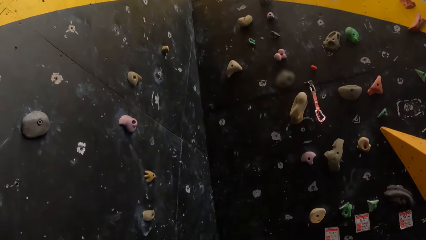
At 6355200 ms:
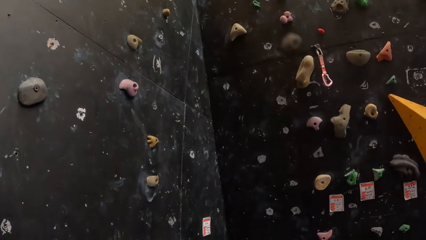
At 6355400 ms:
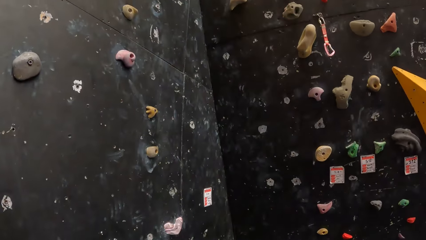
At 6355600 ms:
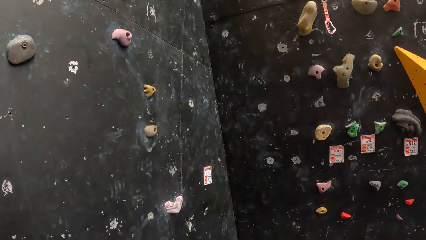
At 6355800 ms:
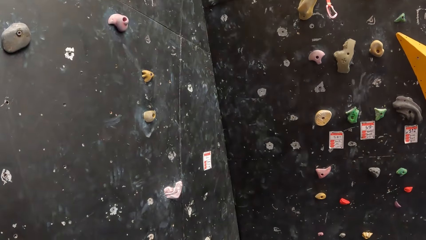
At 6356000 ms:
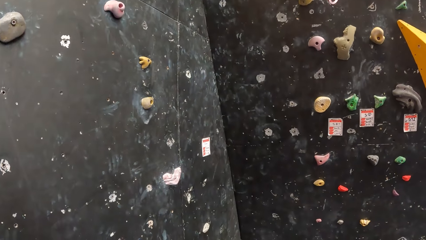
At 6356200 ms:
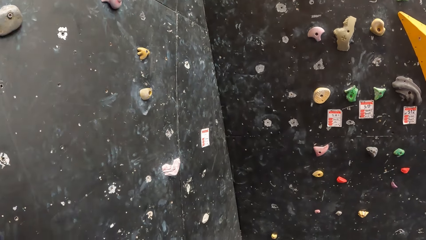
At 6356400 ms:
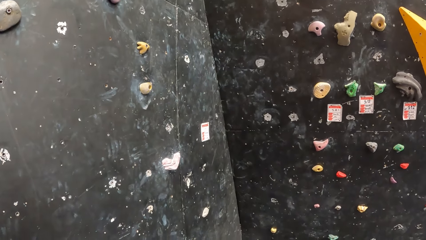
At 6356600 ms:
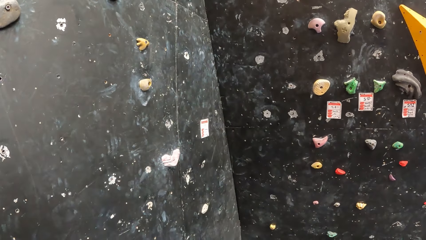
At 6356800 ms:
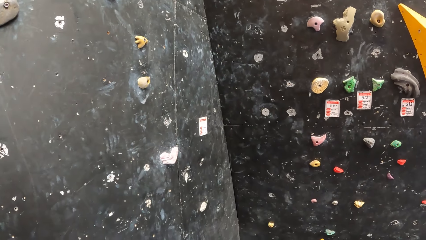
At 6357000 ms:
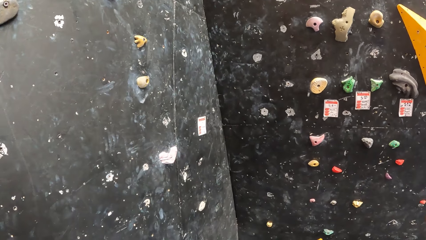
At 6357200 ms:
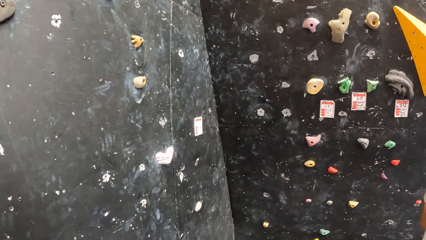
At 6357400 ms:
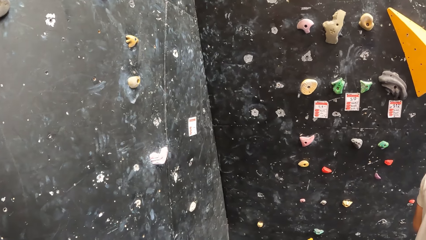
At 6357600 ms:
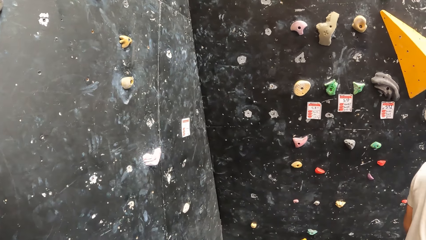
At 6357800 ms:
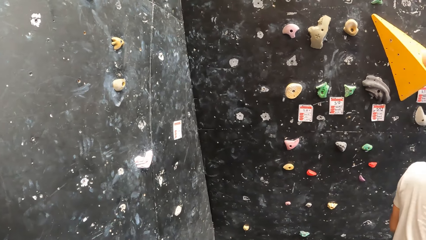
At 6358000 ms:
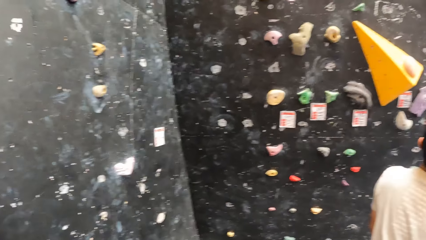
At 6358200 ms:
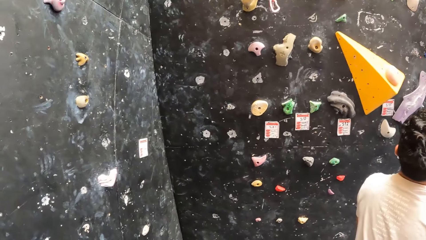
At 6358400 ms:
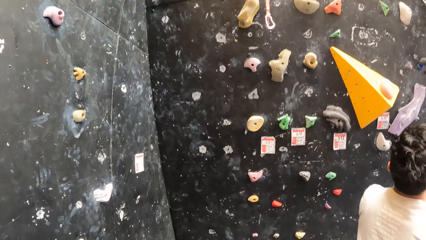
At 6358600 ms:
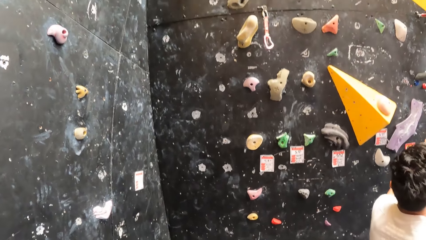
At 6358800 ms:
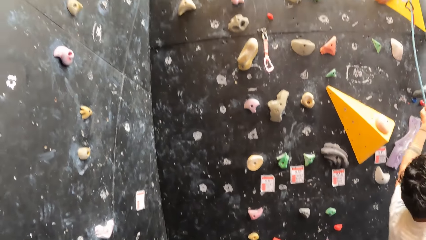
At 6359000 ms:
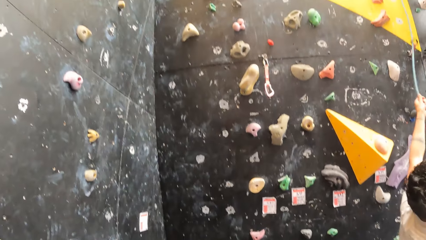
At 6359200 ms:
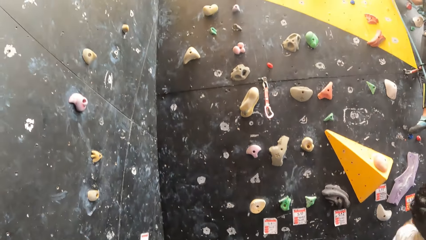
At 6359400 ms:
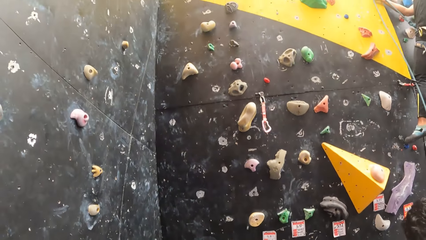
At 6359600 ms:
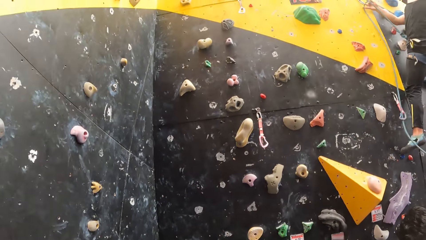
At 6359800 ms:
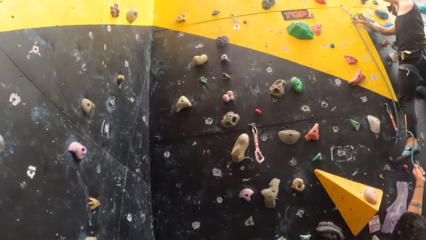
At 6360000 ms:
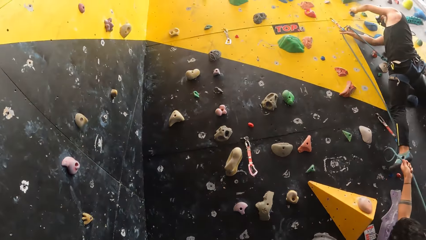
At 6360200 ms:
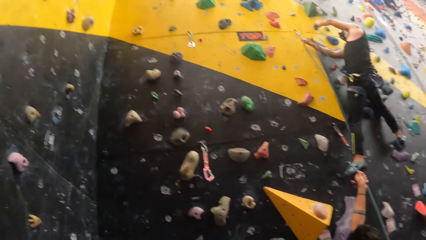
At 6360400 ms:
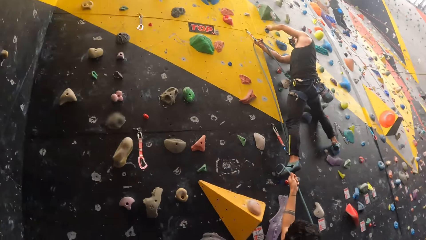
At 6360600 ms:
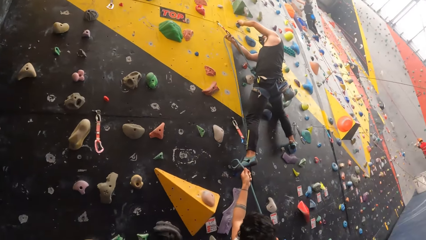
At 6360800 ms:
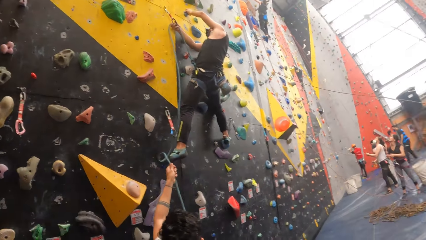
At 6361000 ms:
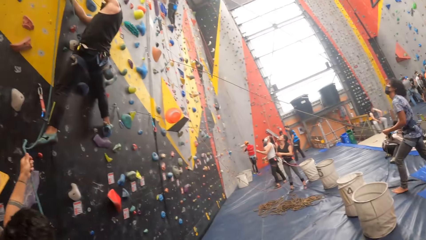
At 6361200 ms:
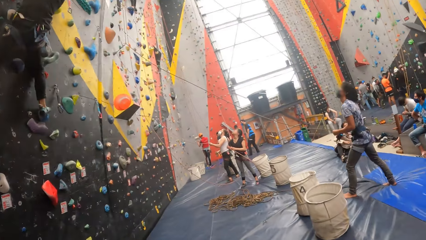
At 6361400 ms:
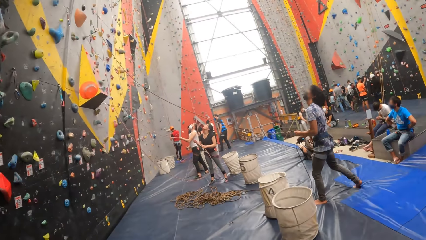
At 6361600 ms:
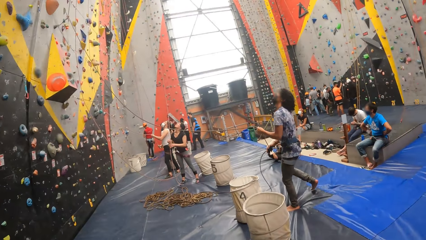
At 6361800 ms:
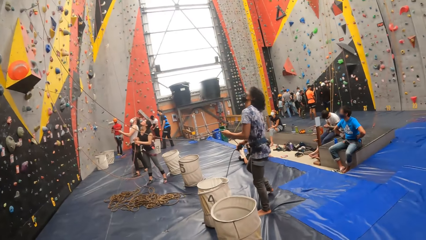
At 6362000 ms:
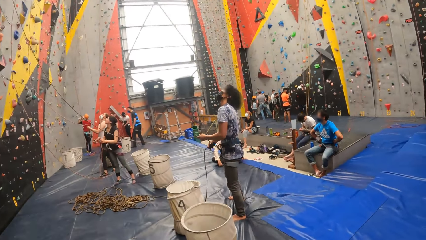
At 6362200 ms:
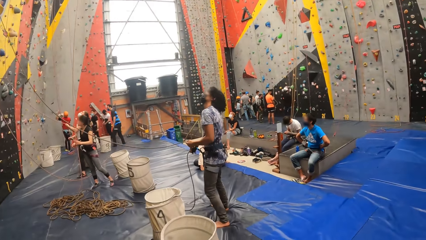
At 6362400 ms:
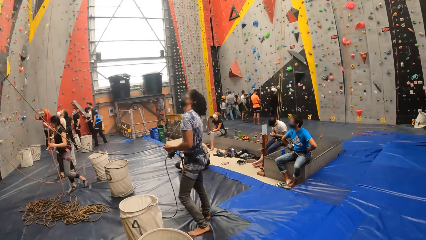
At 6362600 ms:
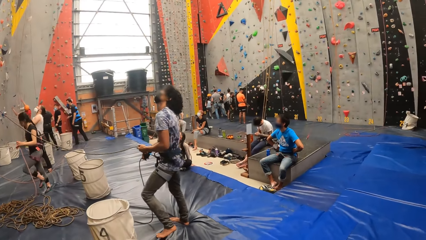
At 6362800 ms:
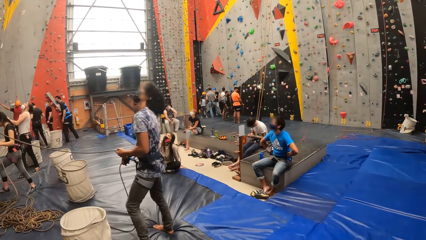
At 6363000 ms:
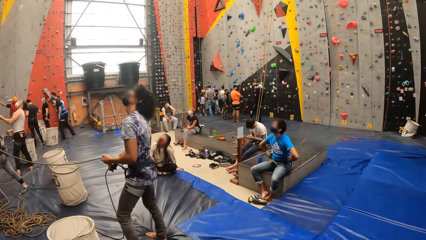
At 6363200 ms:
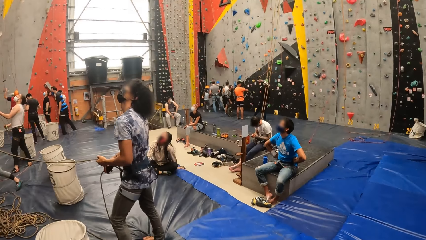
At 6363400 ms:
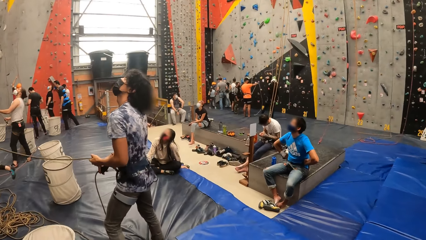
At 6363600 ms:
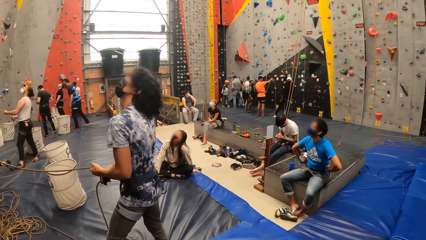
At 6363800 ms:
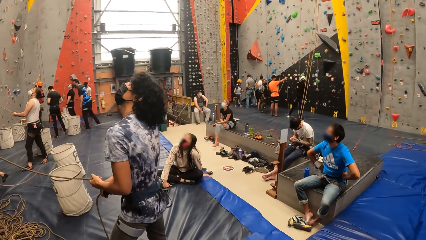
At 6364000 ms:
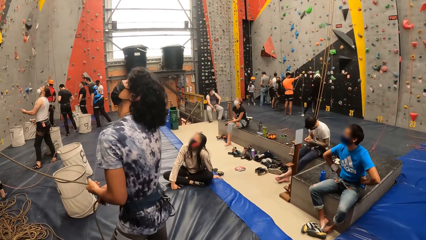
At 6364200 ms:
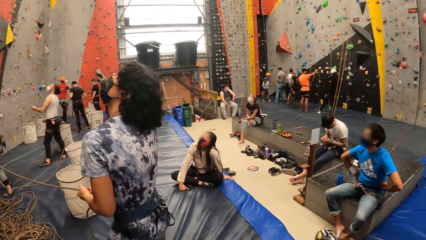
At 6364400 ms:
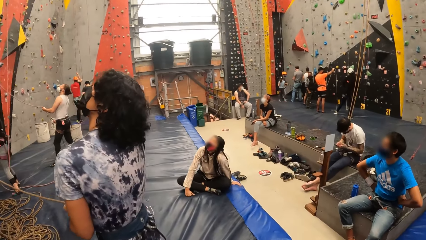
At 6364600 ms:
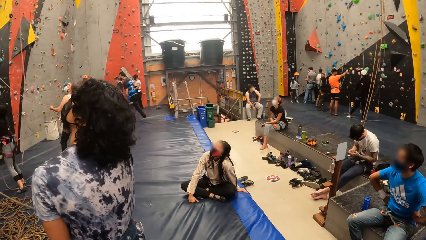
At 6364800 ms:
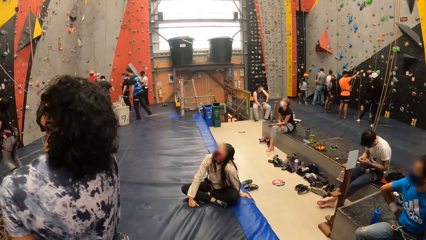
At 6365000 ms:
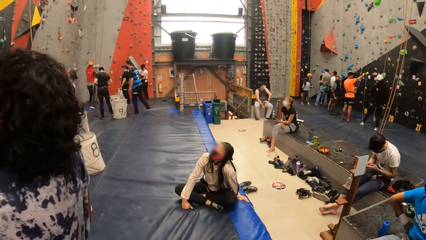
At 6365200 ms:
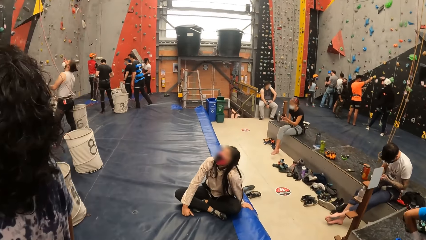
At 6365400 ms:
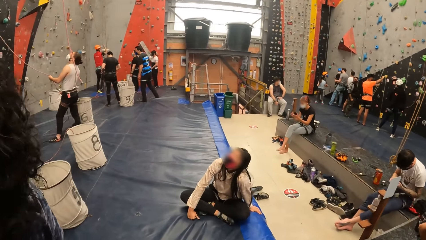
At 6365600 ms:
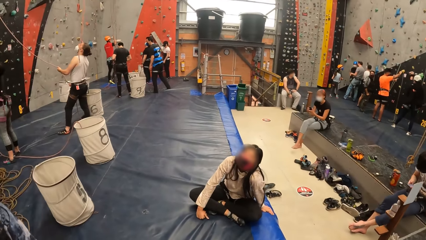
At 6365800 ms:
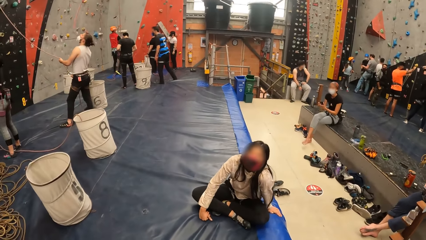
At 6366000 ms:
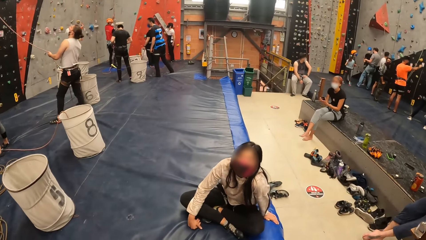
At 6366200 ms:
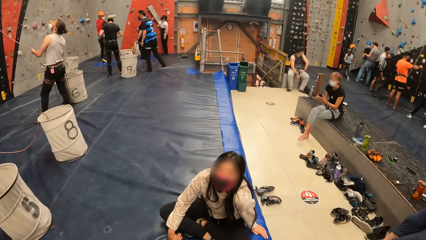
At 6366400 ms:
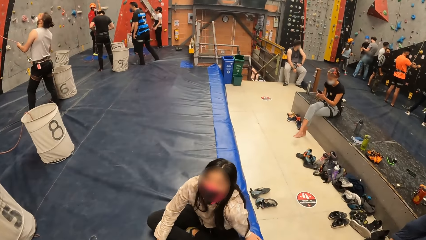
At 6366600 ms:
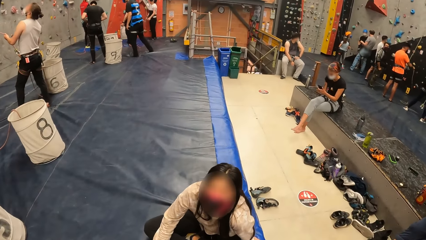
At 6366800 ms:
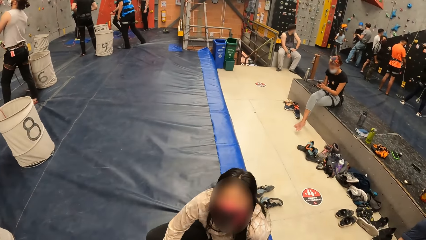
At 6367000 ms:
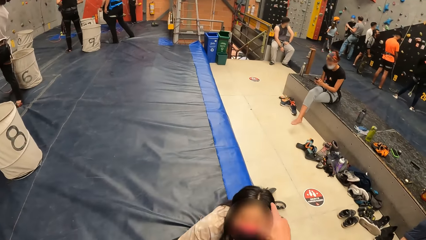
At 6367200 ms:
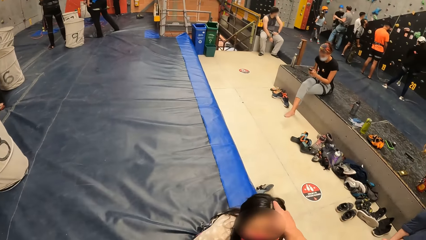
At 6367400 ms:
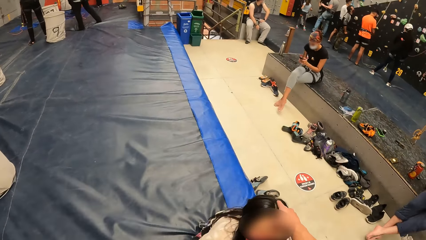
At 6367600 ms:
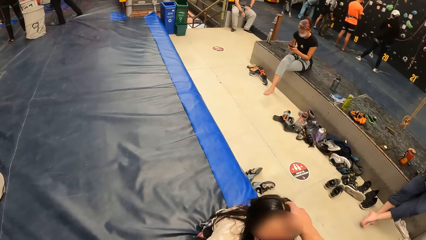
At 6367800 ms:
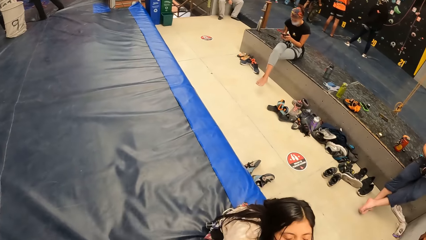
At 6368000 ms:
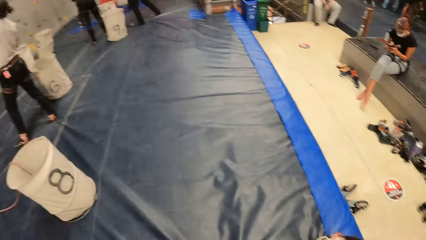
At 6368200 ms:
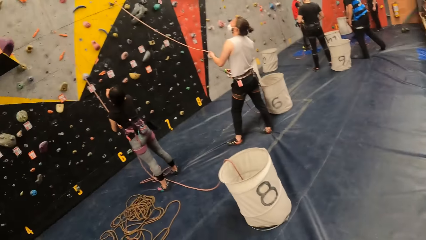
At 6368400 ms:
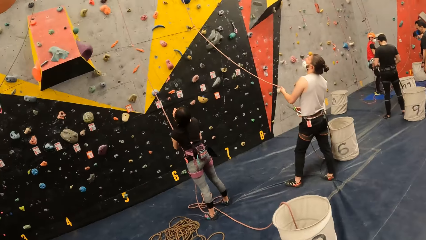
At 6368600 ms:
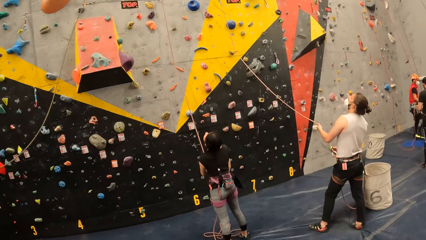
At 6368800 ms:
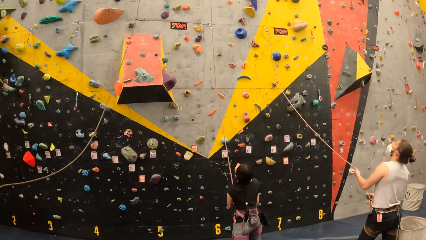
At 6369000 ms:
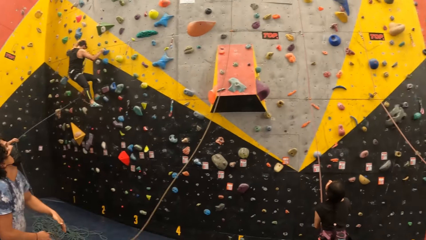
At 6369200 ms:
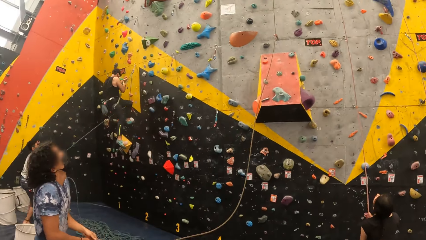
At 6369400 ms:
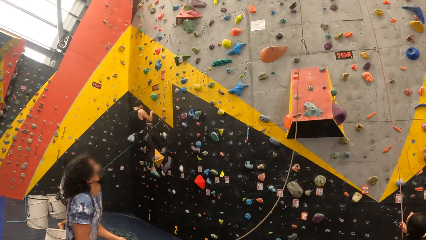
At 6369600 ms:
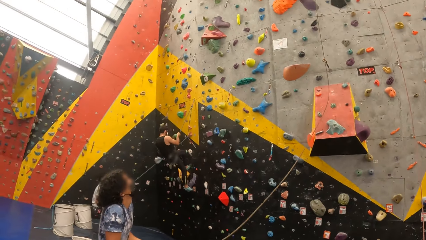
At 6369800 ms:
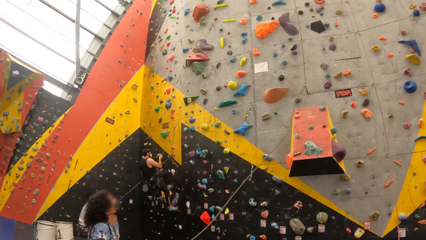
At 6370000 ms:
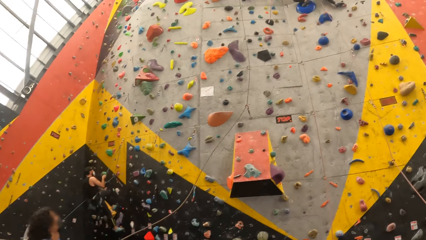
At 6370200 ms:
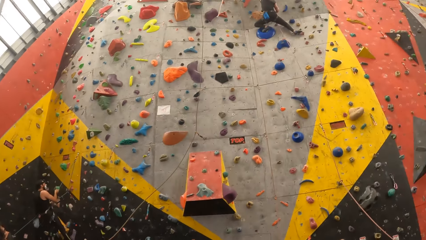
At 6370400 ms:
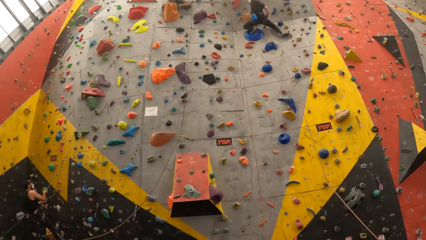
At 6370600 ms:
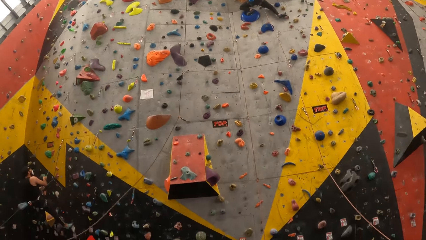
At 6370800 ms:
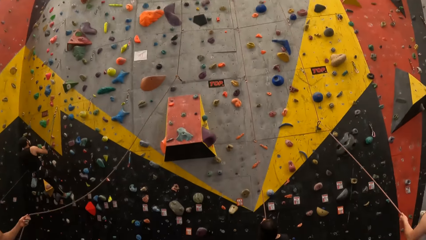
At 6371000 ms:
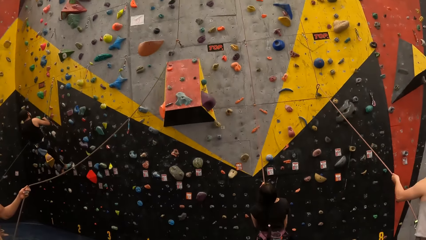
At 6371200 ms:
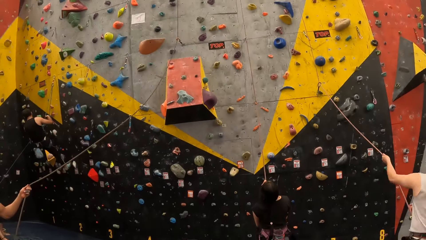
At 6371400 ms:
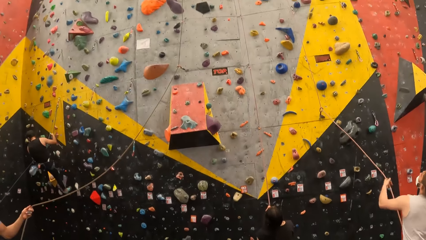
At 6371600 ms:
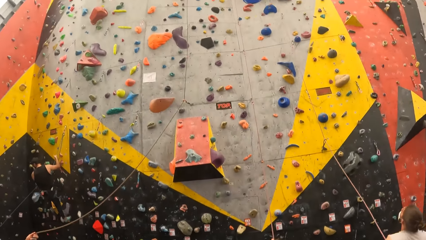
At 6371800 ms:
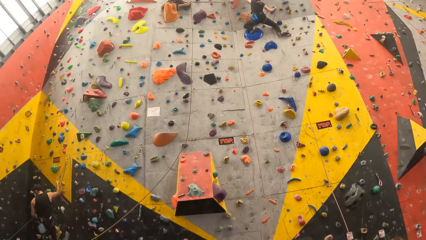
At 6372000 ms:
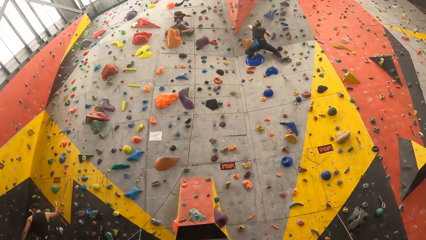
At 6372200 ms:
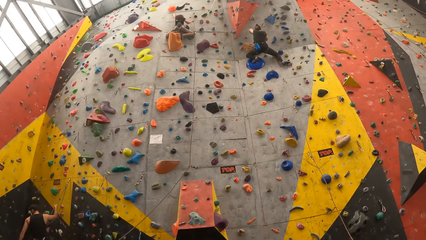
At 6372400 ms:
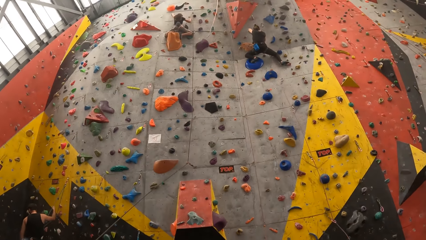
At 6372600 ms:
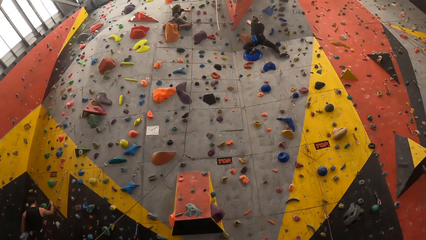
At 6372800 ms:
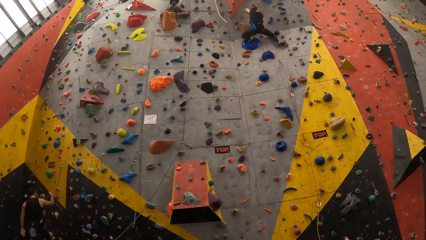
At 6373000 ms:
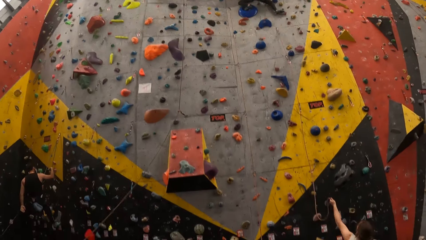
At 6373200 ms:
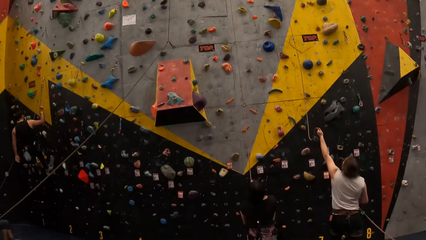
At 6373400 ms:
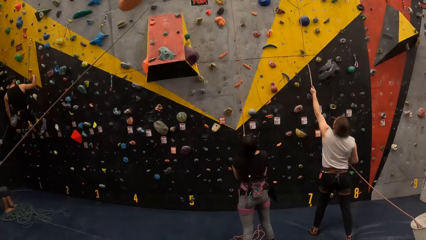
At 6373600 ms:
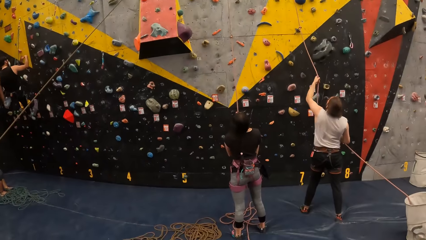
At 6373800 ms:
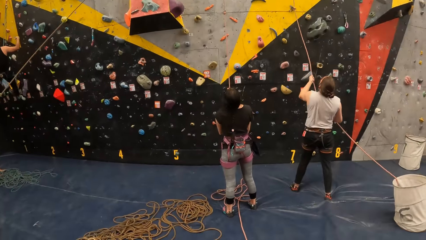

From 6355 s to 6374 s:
The camera wearer looks at his right hand. He walks around the bouldering building. He looks on his left hand. He looks up on the climbing wall.
